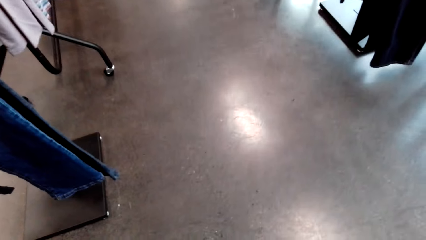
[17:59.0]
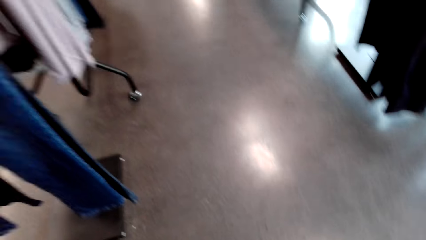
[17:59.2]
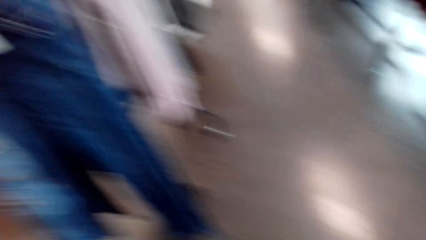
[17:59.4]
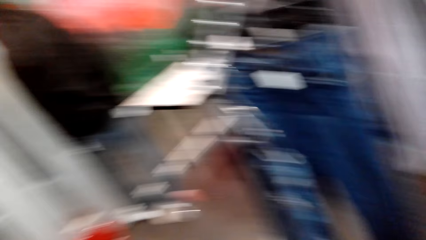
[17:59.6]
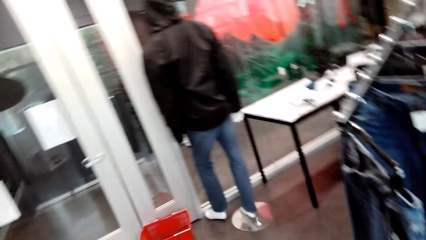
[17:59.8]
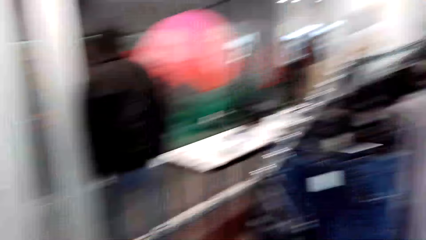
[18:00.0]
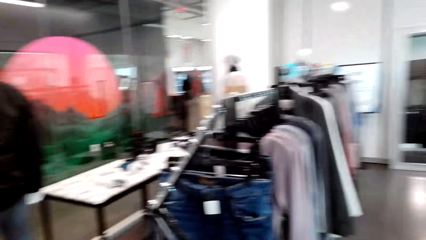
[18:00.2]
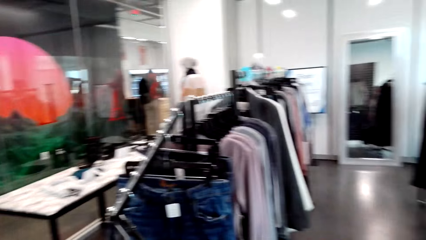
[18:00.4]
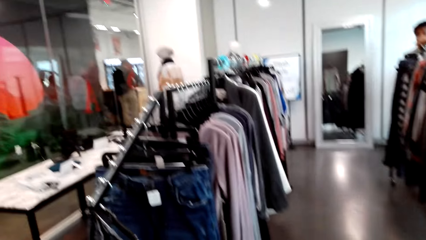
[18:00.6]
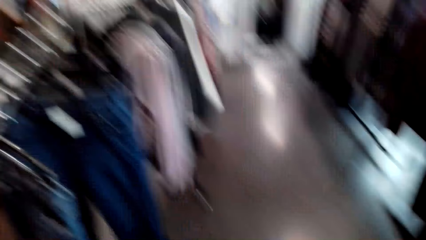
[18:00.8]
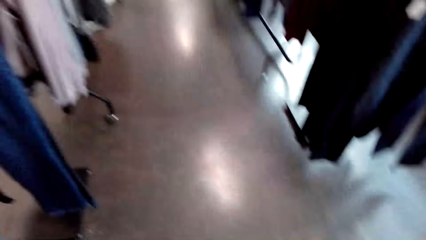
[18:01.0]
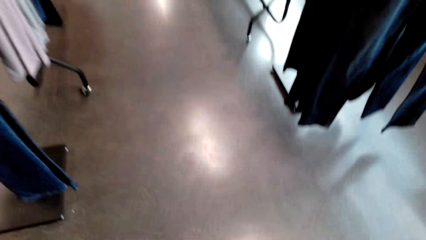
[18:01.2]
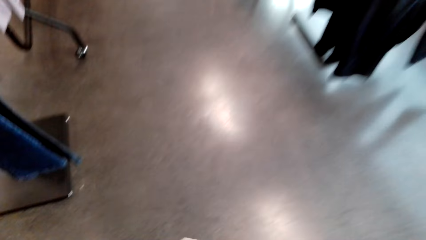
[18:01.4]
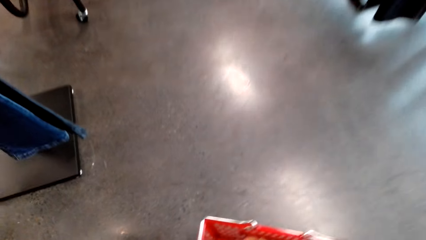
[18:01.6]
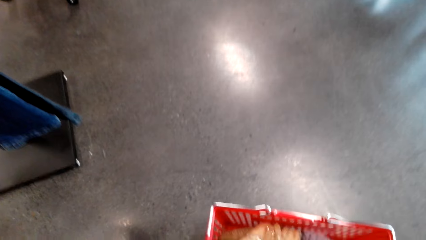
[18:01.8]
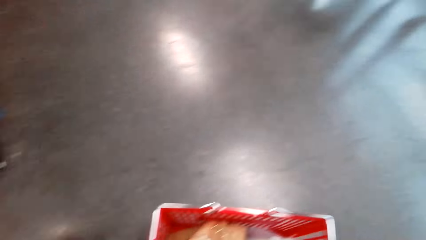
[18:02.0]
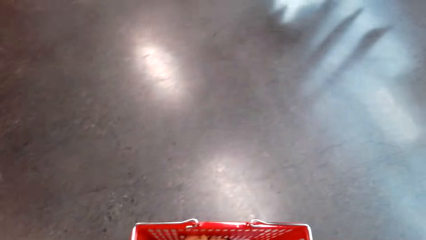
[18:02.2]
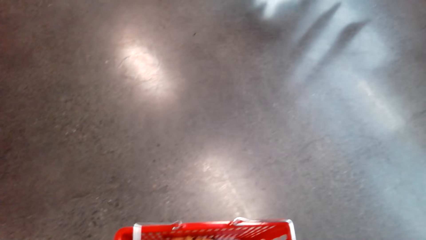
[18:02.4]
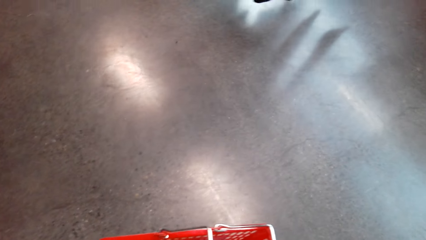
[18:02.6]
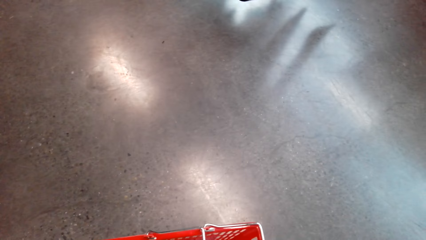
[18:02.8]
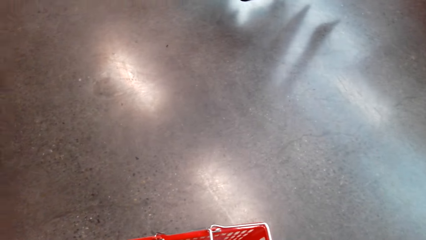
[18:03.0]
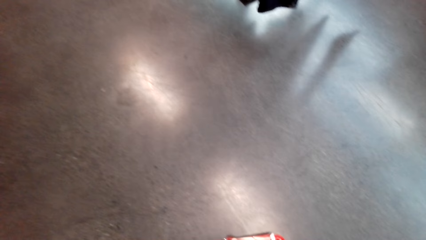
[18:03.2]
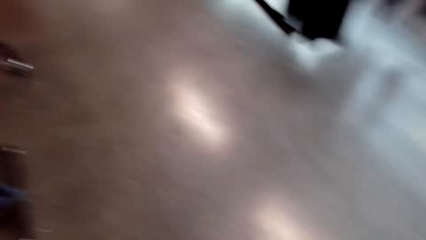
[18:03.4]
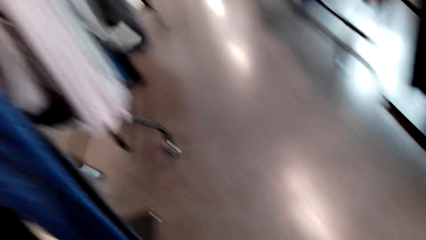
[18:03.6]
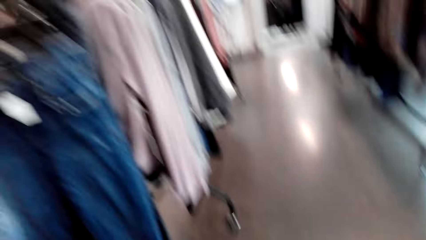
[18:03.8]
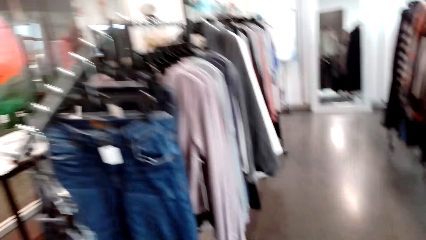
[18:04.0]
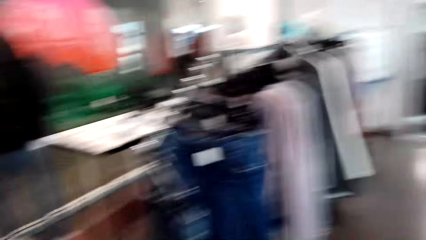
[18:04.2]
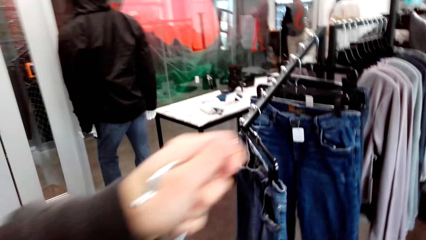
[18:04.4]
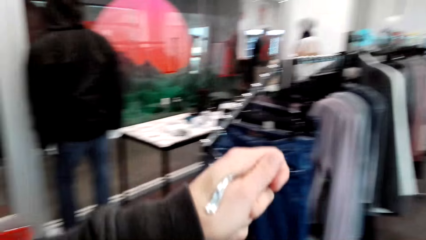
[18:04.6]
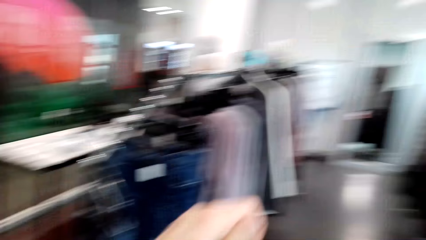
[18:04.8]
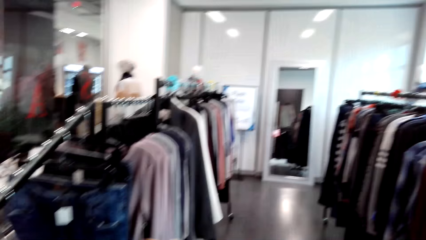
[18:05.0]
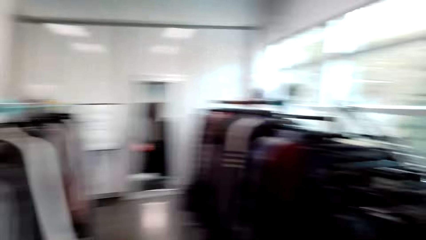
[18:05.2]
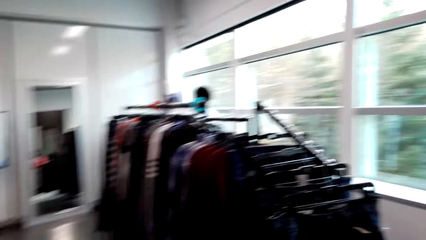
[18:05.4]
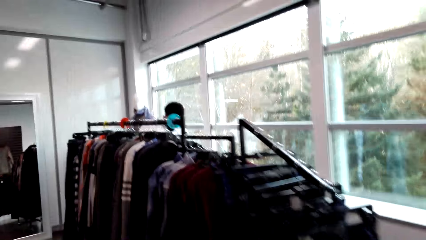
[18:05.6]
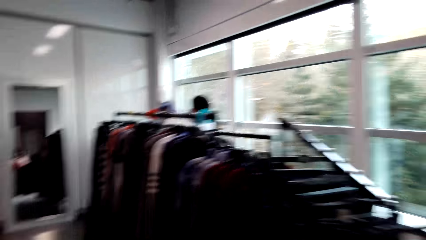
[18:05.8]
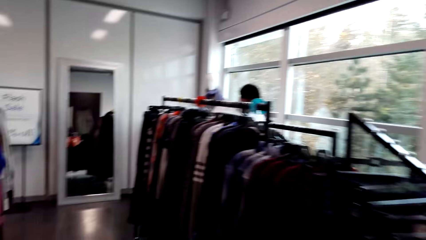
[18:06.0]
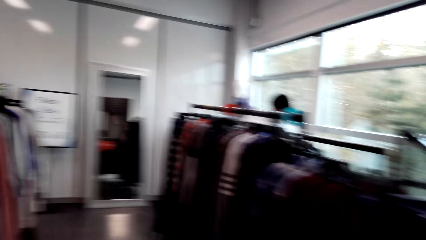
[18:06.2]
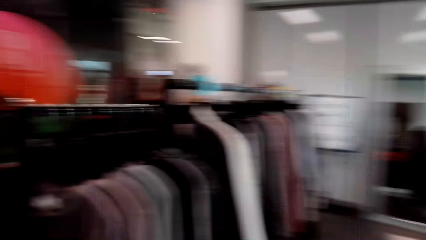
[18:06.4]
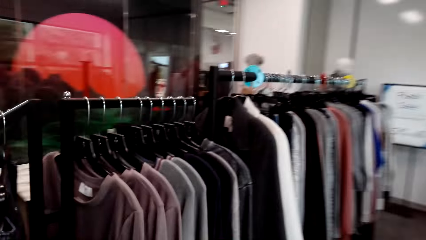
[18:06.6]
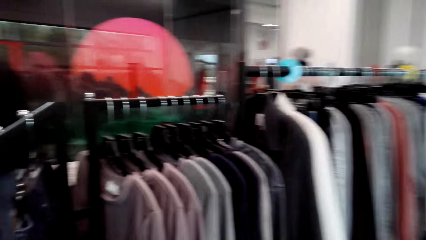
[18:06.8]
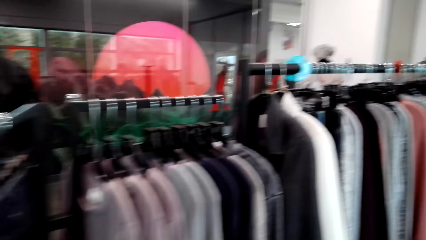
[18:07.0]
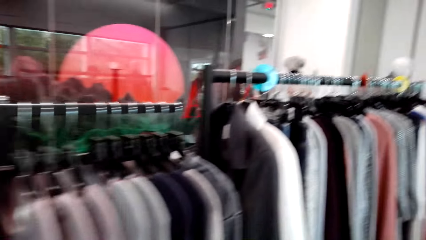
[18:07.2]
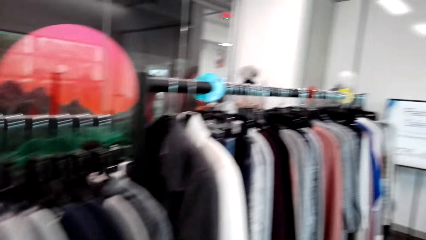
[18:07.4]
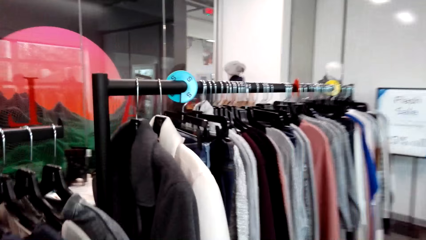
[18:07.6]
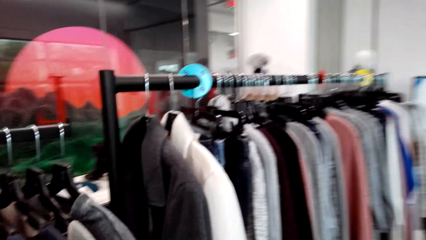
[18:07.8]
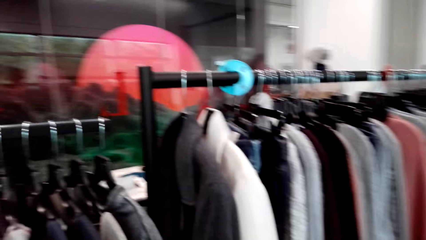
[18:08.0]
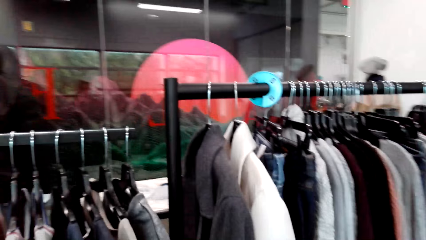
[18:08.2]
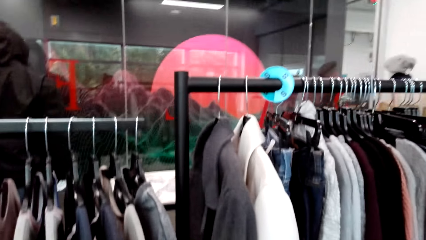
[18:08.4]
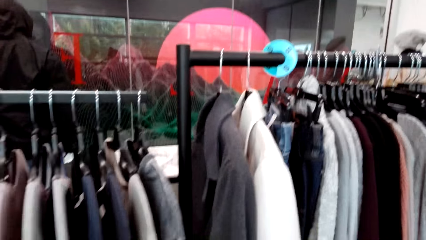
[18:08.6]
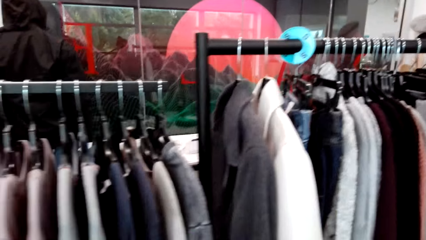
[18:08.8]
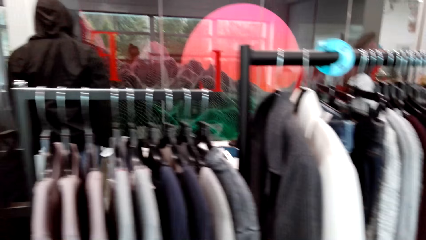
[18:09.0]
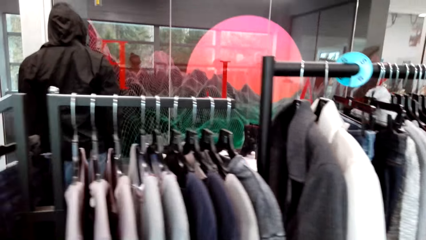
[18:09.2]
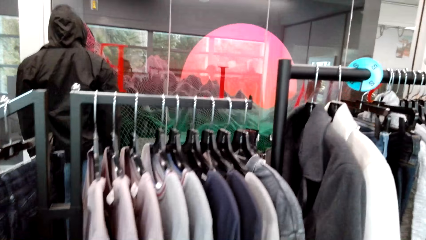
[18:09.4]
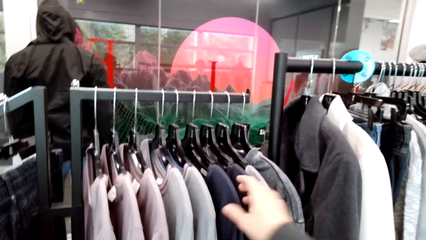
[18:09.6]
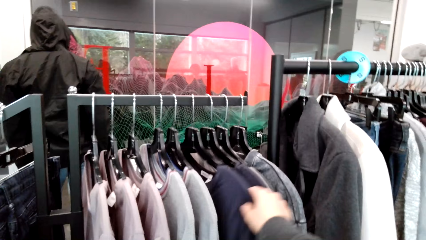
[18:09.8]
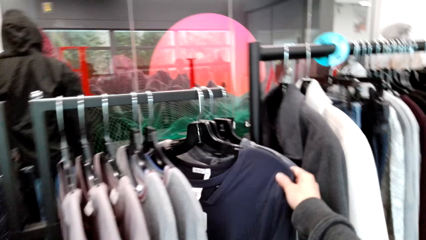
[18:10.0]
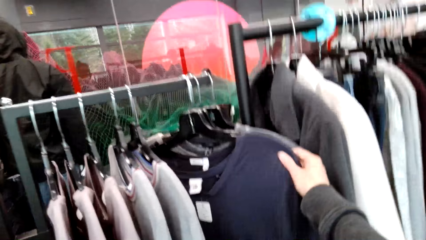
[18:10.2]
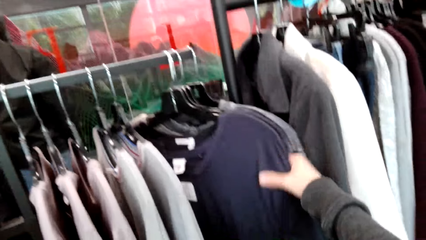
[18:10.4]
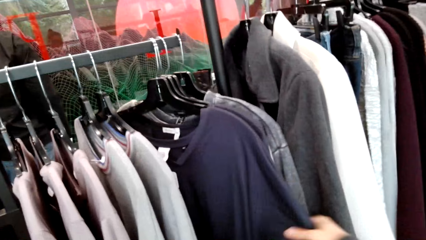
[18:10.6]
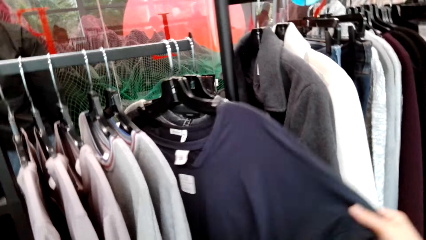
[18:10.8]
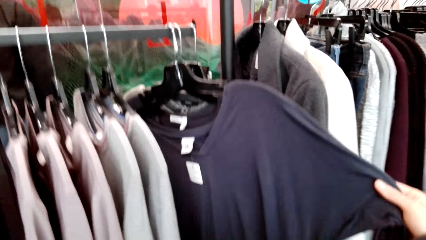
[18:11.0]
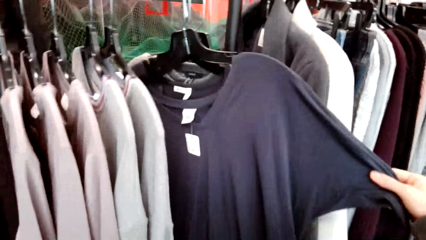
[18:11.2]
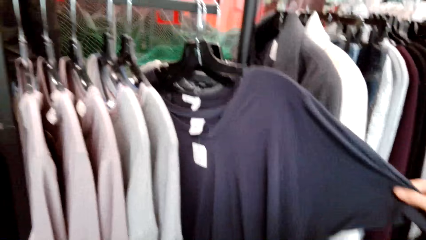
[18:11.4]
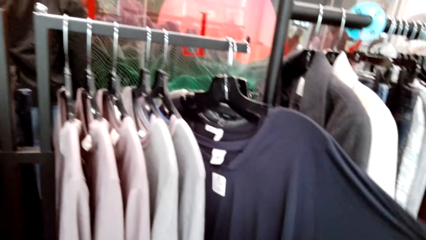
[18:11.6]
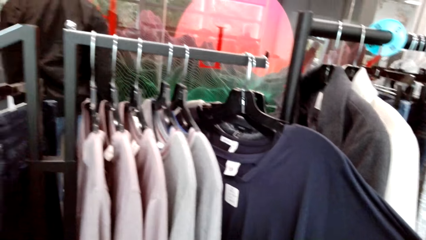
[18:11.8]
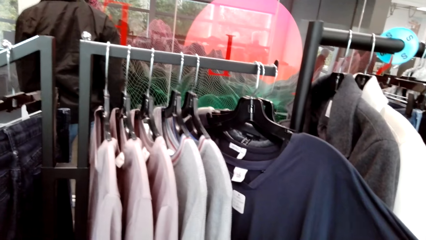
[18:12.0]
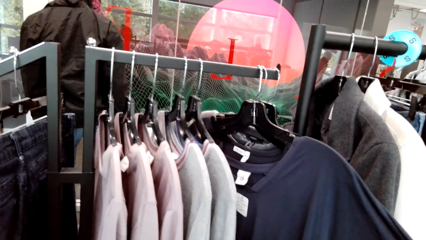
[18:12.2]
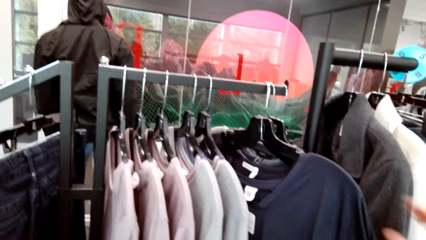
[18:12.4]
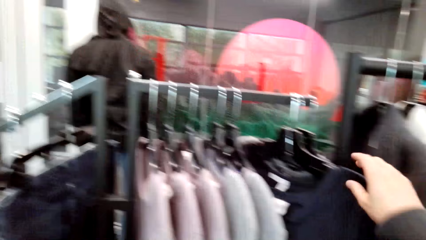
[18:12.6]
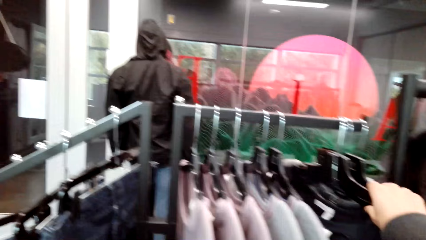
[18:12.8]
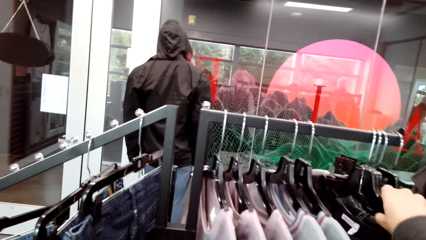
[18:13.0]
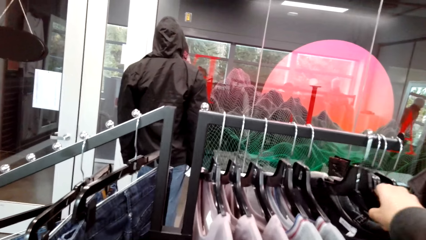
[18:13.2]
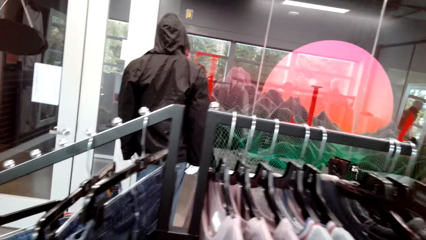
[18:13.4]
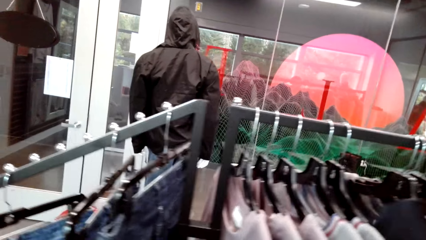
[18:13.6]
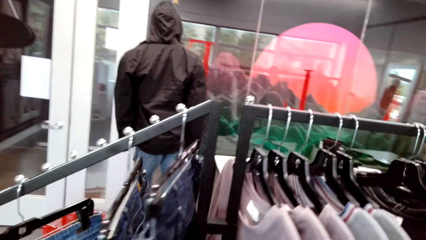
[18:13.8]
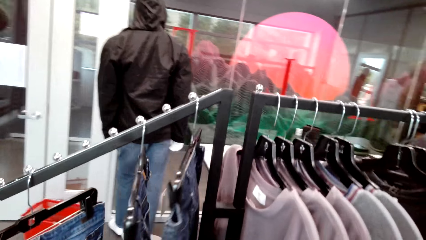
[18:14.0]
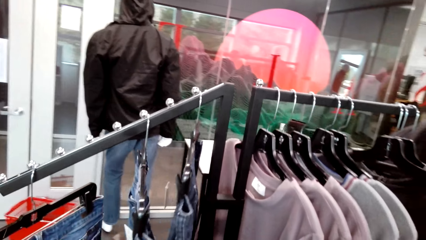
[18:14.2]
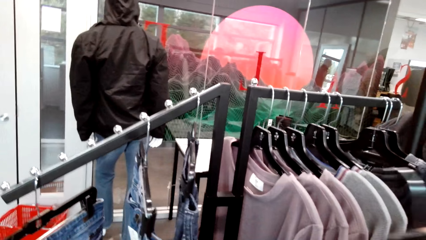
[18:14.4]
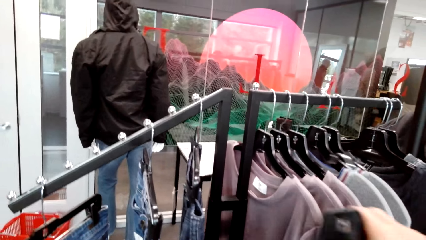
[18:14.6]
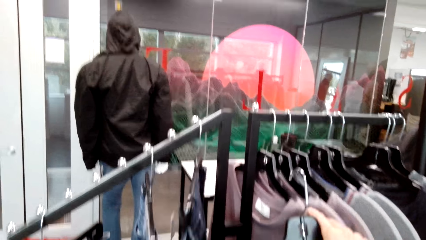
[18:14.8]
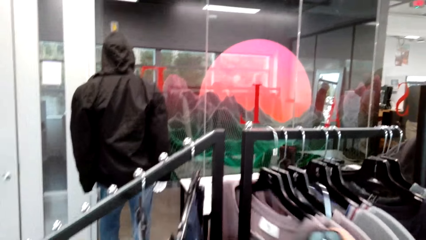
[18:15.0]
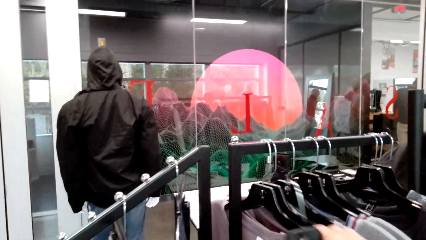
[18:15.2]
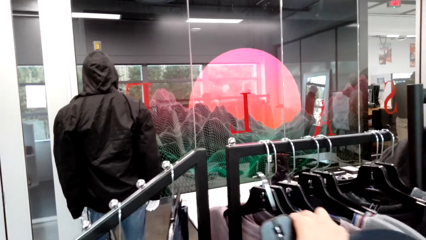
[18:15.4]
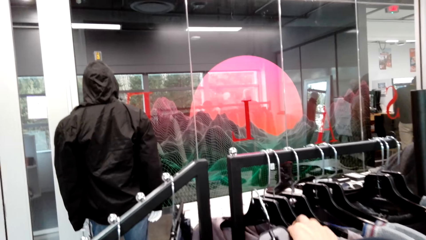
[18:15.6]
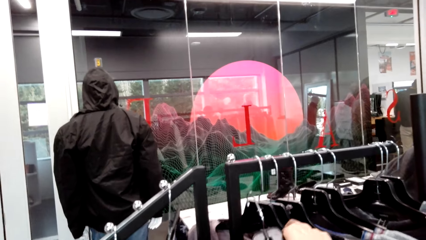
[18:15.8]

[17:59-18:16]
The camera wearer picks up the shopping cart. They check out the clothes. They pick up the T-shirt on the hanger.
